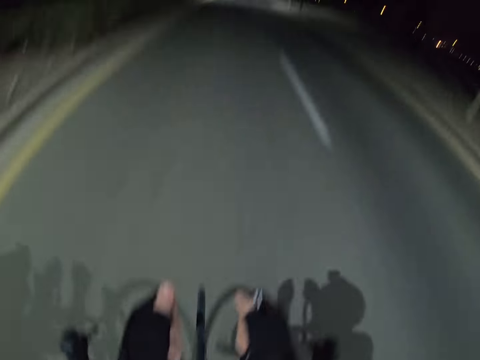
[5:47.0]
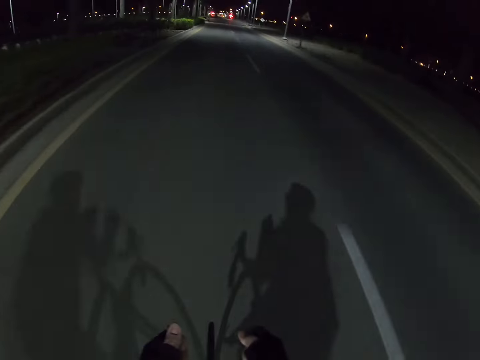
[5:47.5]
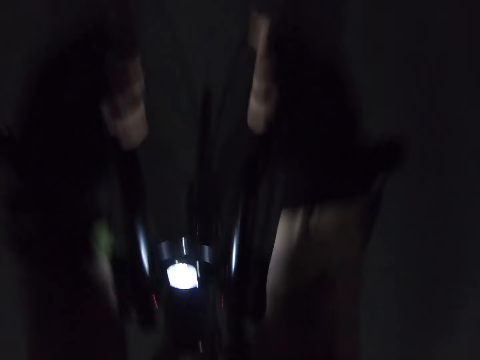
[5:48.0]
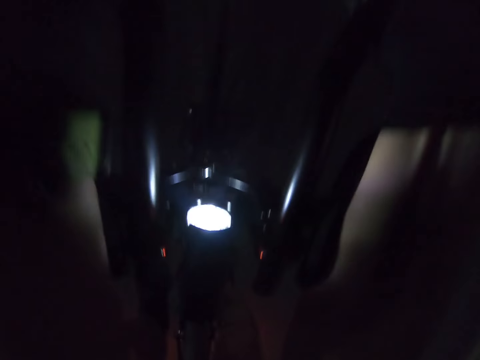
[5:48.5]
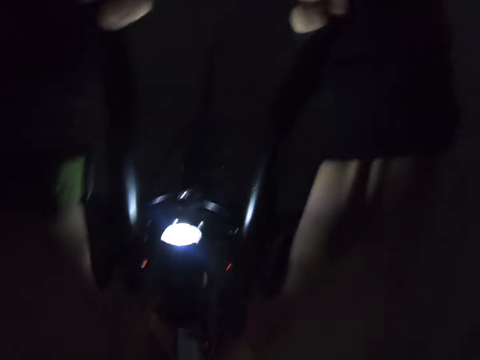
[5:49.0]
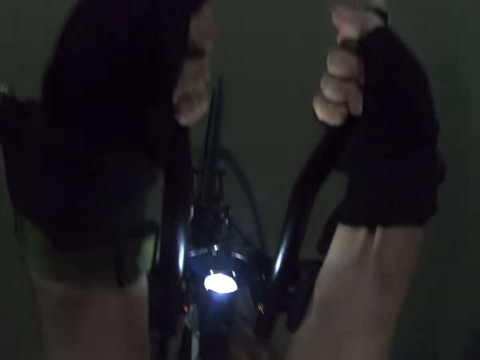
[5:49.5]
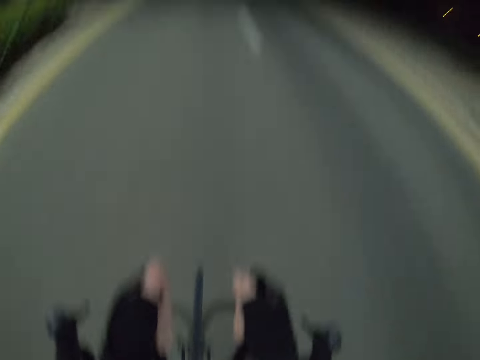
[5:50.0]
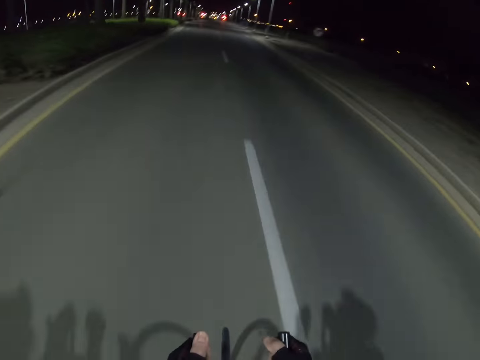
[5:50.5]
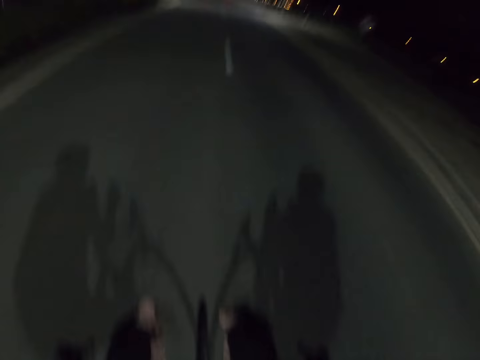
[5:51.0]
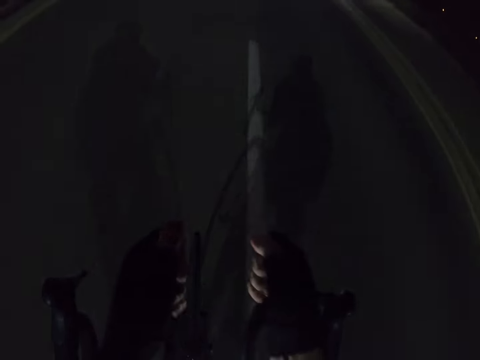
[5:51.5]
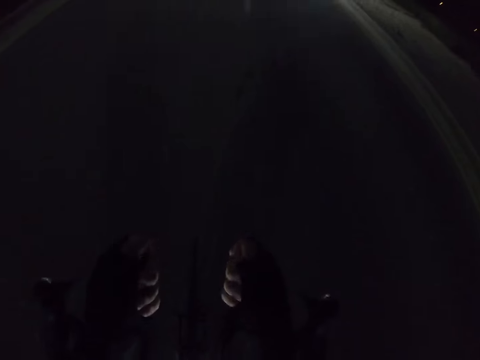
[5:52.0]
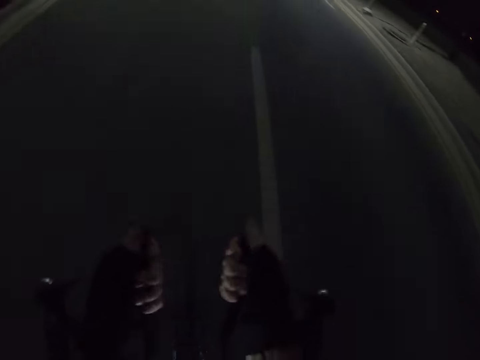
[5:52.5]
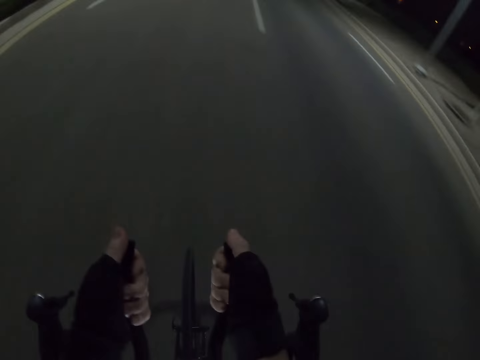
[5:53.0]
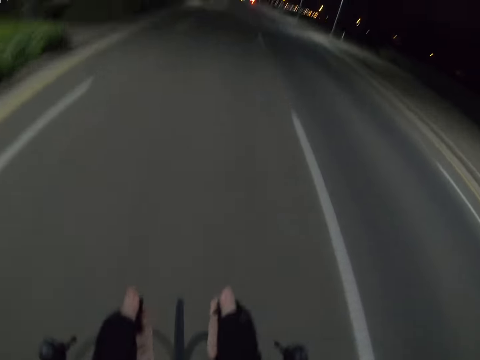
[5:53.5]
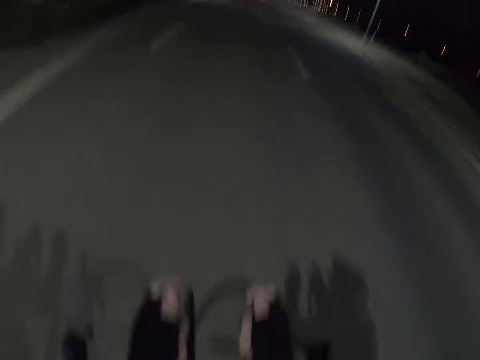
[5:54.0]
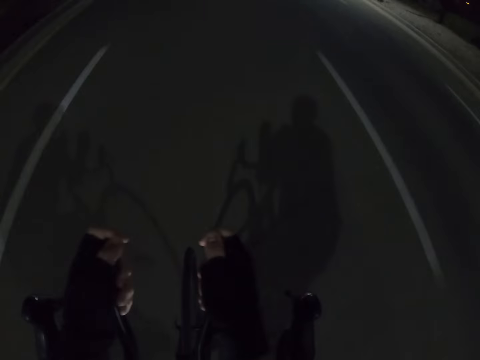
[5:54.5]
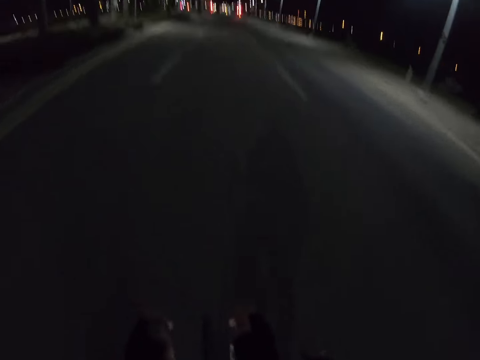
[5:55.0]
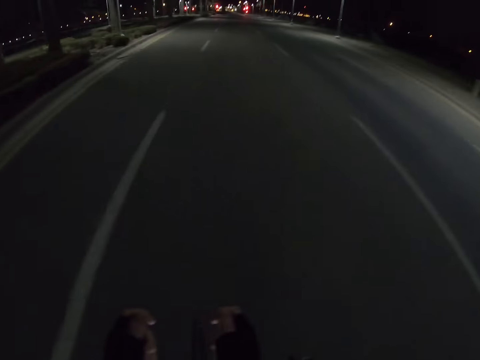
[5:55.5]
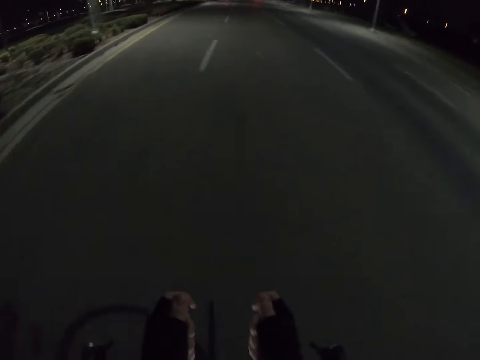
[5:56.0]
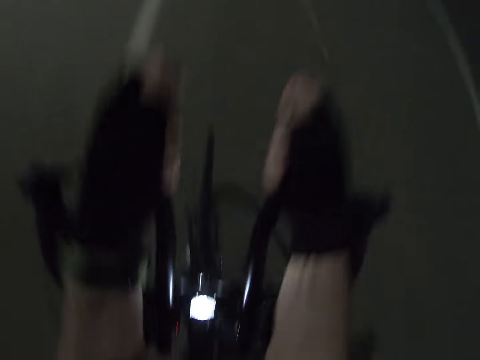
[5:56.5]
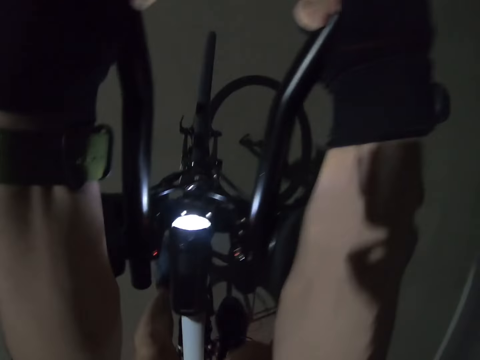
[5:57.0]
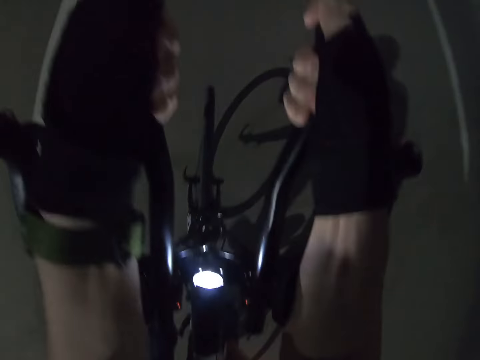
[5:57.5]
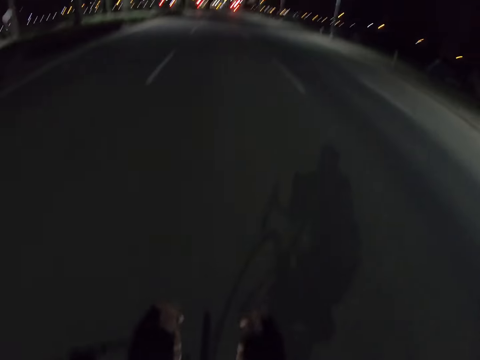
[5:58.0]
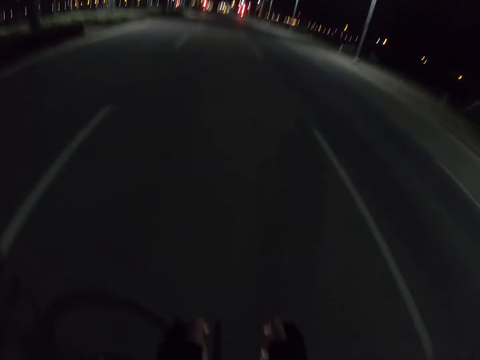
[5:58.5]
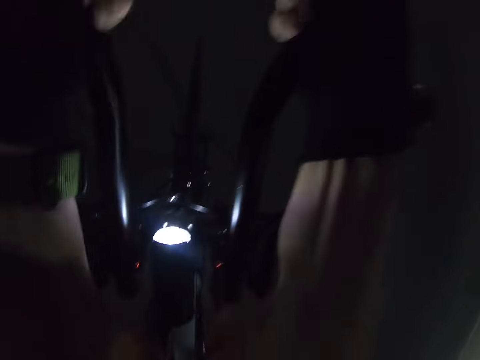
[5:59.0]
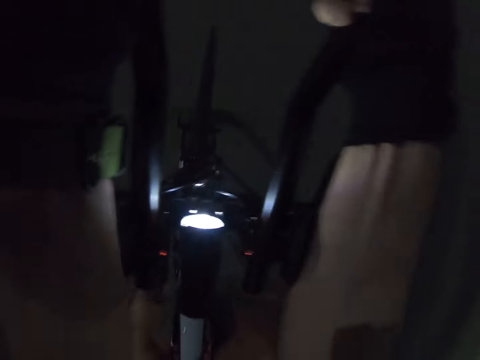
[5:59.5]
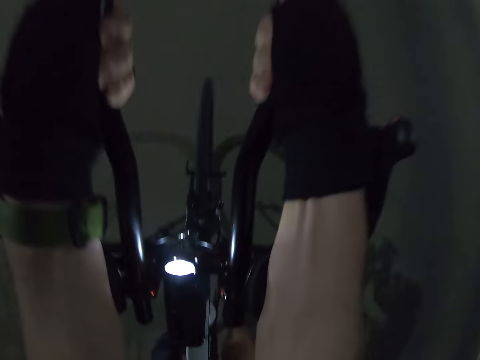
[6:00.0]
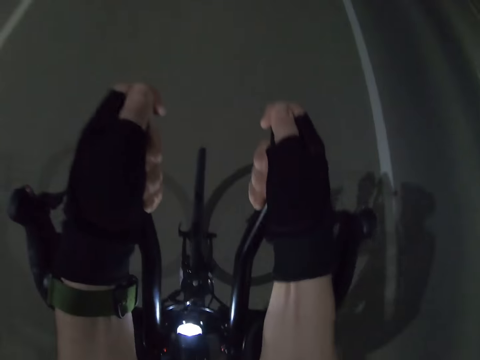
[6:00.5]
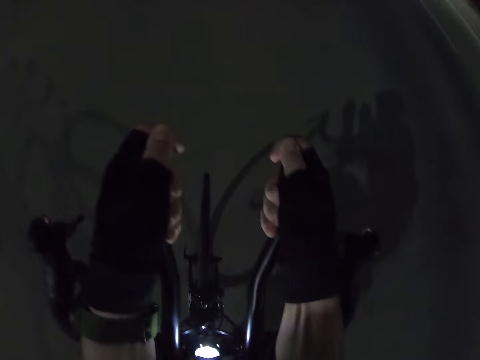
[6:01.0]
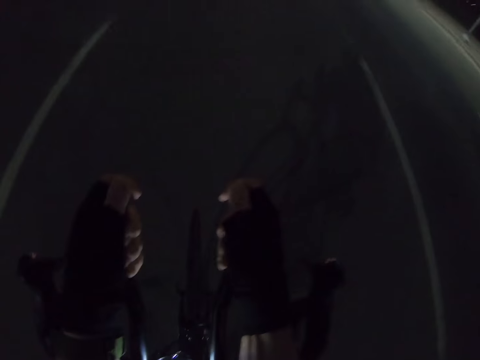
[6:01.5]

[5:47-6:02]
The camera wearer rides a bike. They look down.

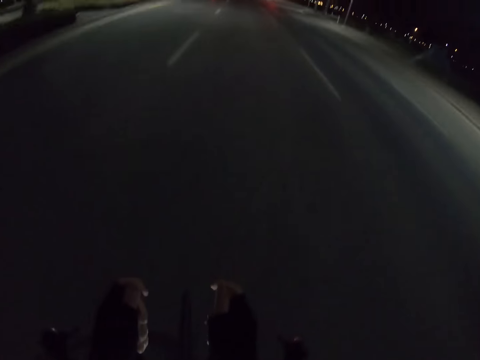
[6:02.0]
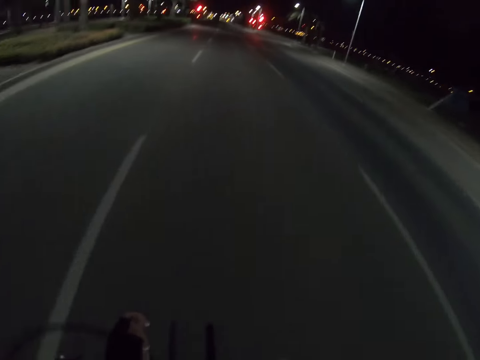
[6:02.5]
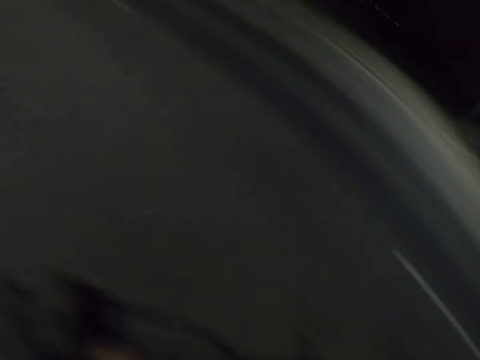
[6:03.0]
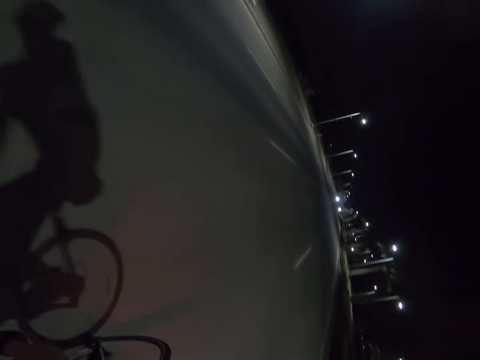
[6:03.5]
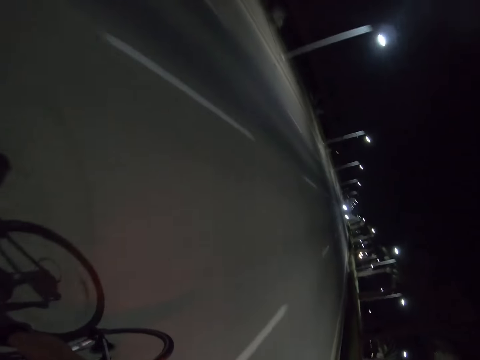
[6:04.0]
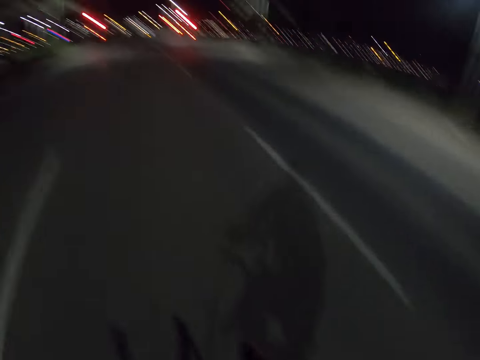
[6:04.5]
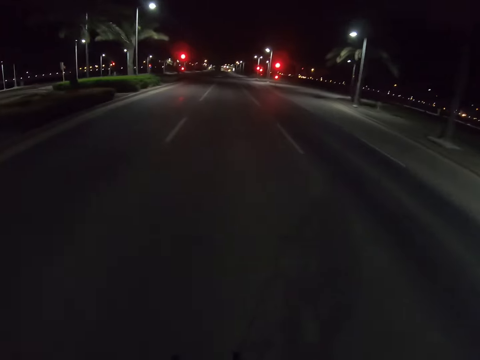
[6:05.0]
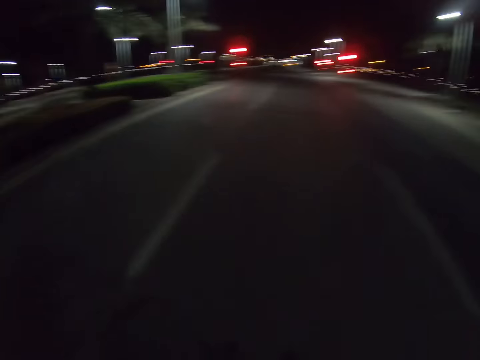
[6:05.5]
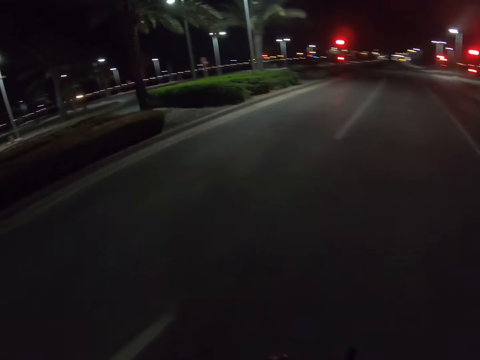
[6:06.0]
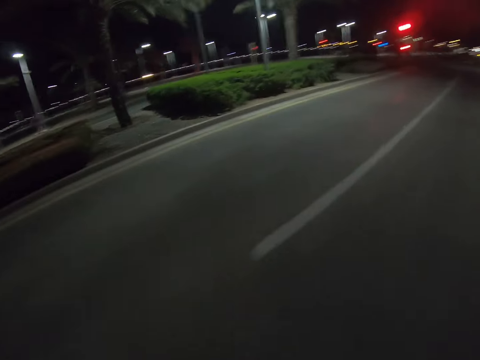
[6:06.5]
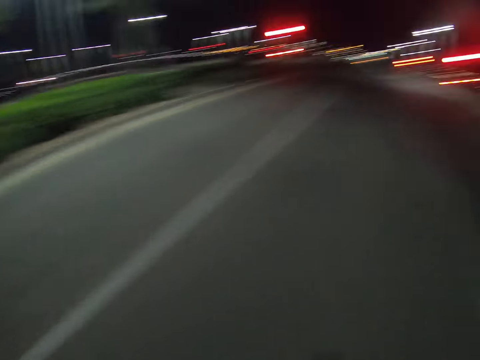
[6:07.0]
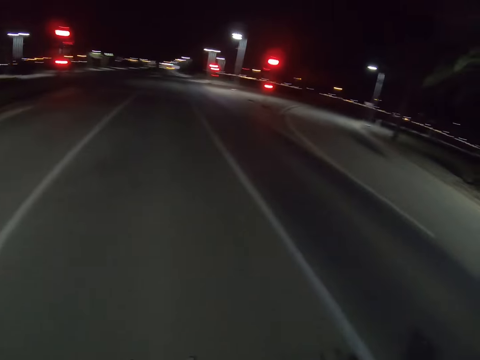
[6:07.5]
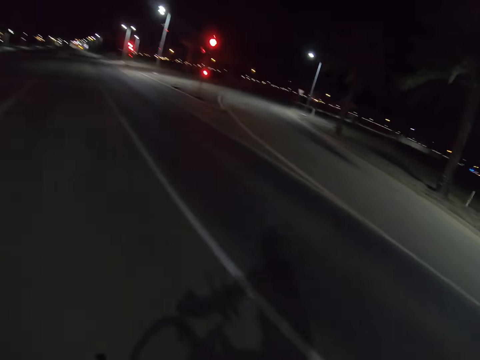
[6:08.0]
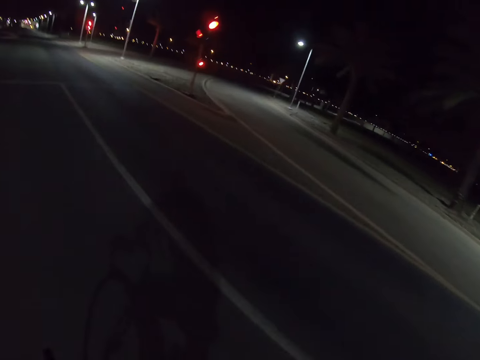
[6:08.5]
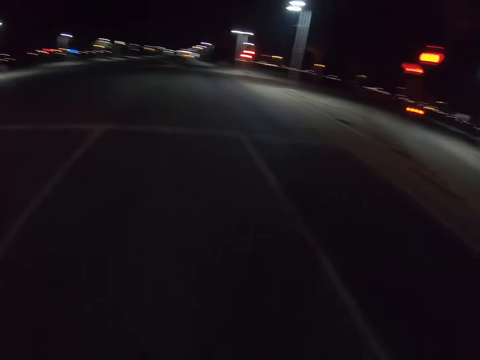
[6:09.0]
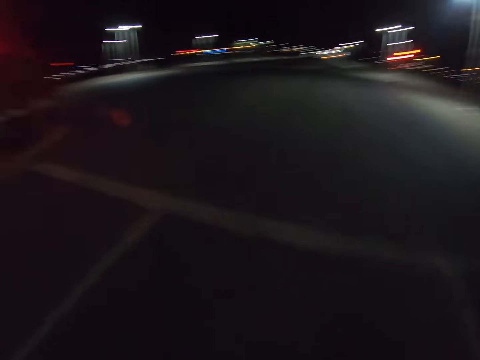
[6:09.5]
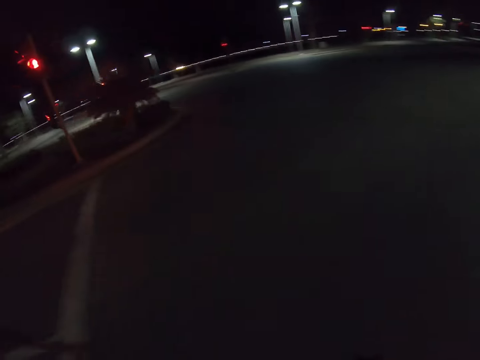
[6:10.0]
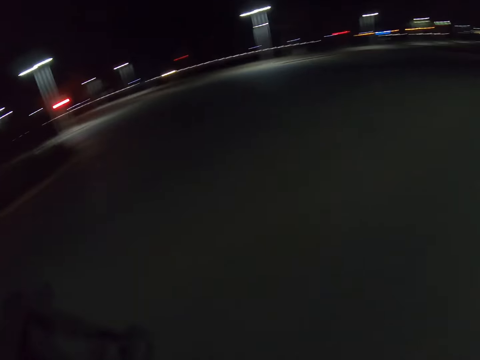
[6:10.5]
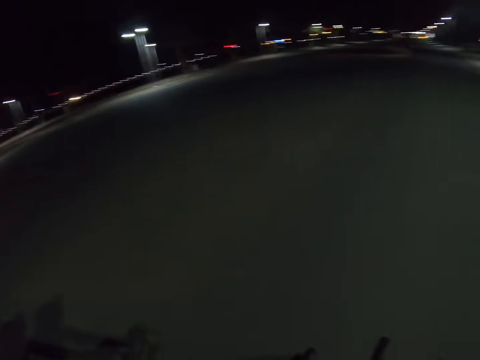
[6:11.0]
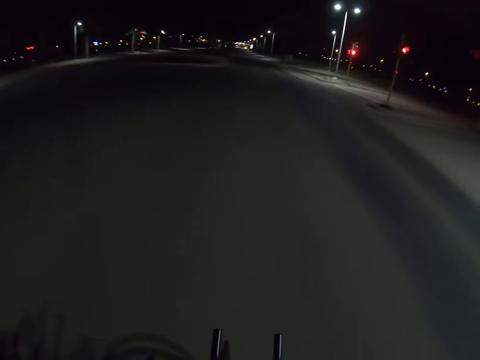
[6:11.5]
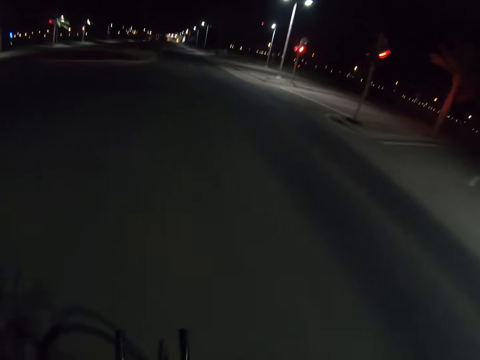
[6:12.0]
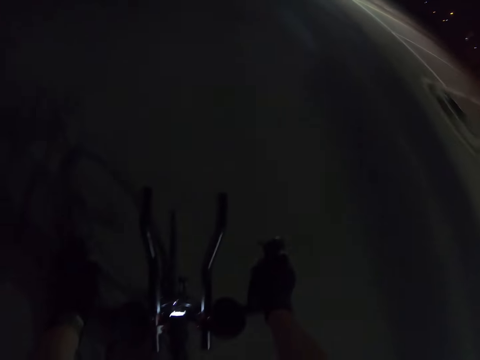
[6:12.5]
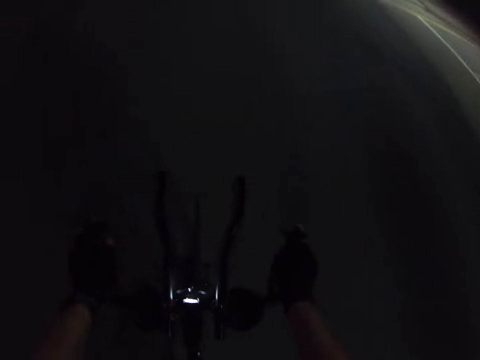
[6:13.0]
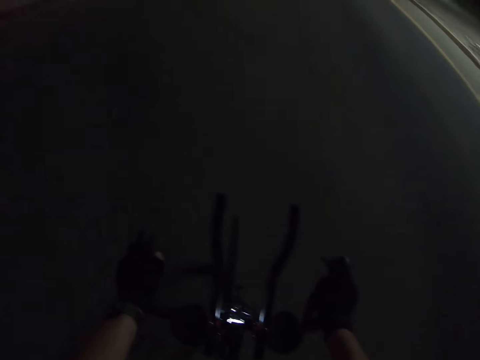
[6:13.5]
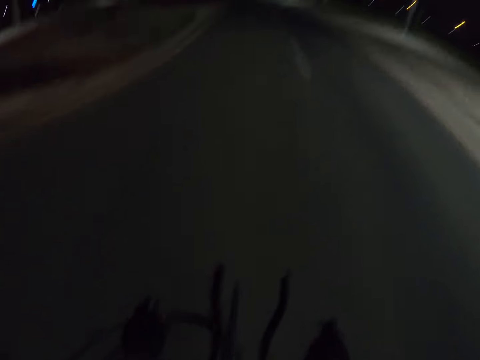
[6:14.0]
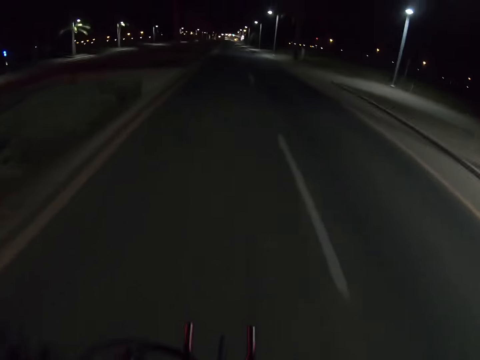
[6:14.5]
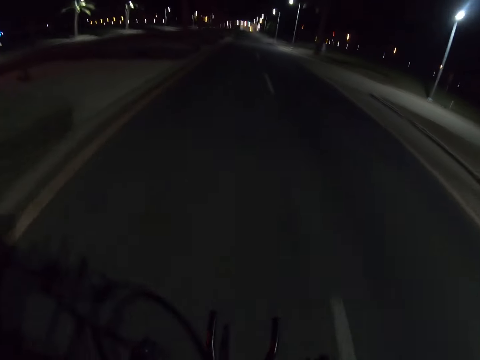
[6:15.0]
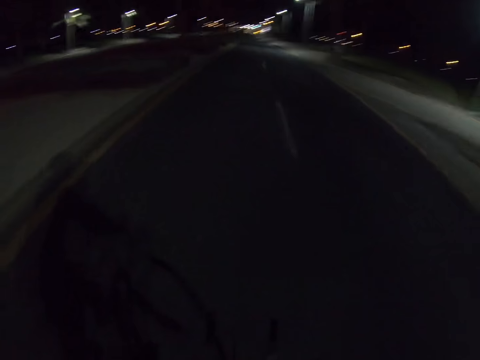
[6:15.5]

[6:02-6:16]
The camera wearer rides a bike. They look back.
